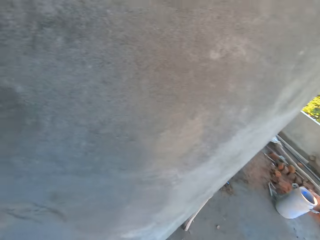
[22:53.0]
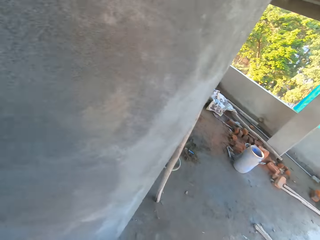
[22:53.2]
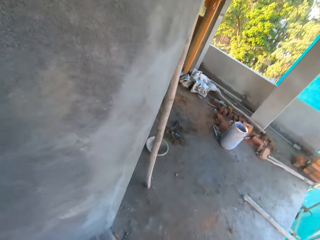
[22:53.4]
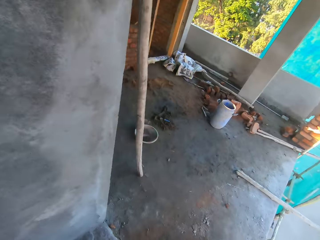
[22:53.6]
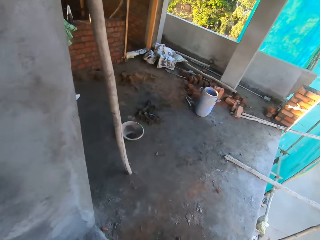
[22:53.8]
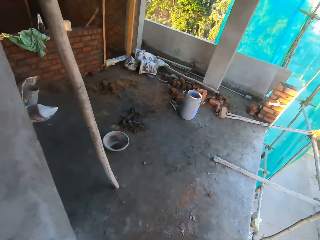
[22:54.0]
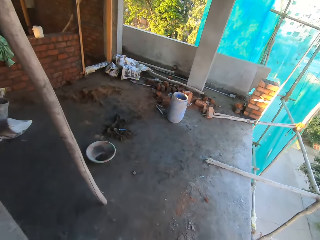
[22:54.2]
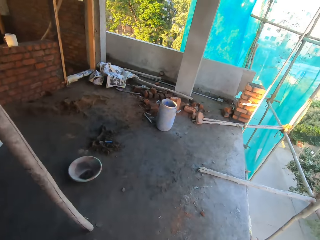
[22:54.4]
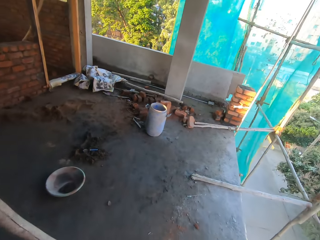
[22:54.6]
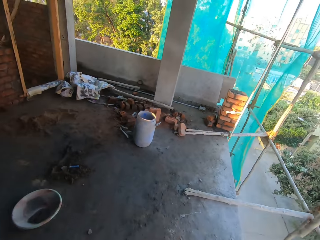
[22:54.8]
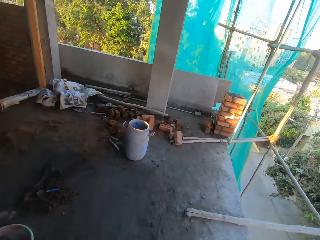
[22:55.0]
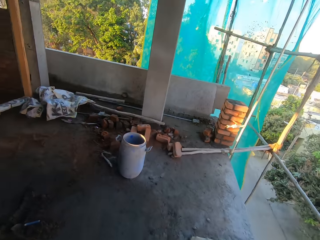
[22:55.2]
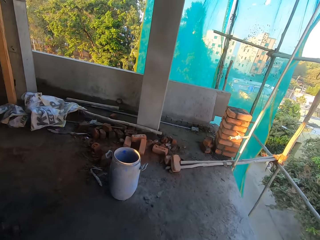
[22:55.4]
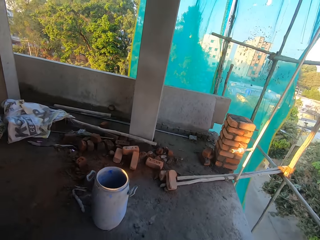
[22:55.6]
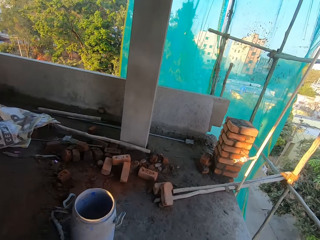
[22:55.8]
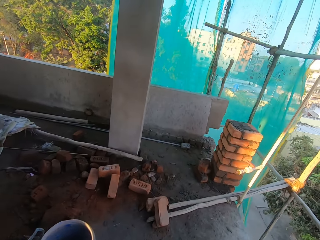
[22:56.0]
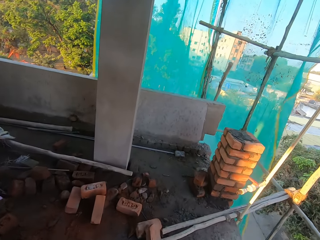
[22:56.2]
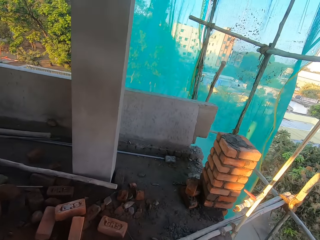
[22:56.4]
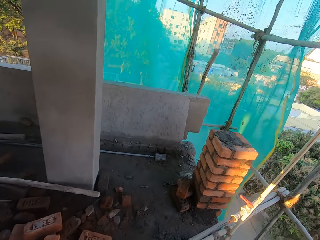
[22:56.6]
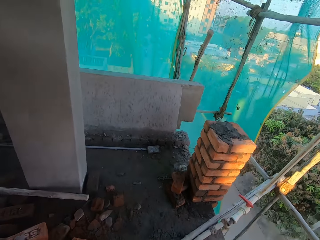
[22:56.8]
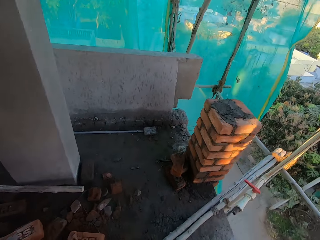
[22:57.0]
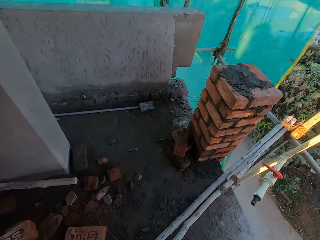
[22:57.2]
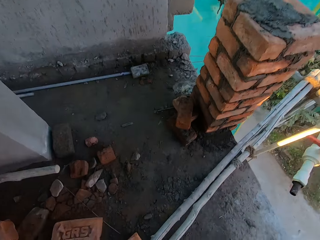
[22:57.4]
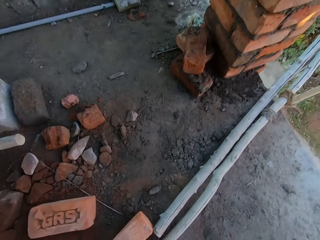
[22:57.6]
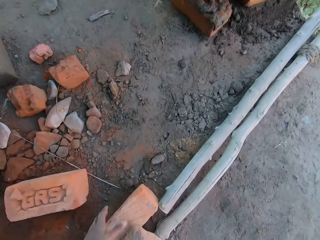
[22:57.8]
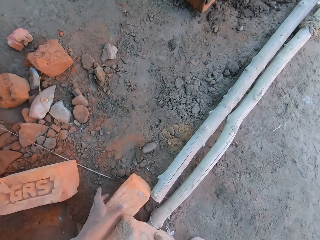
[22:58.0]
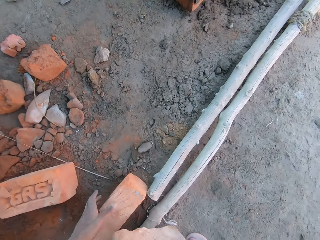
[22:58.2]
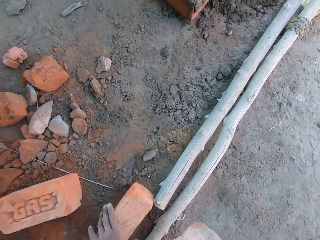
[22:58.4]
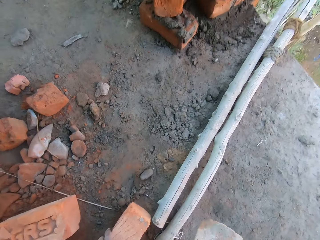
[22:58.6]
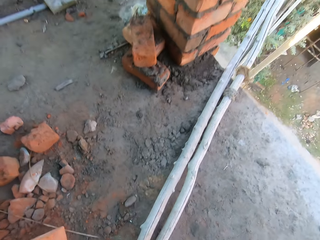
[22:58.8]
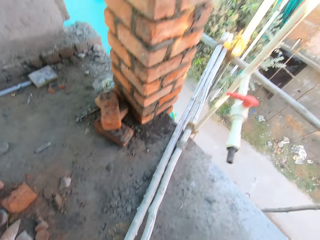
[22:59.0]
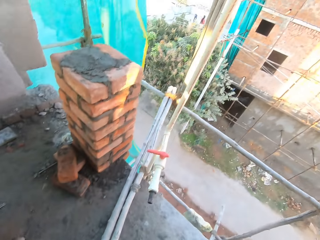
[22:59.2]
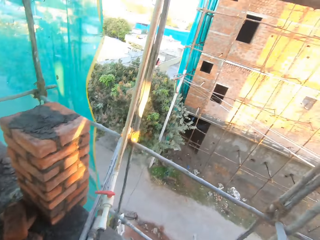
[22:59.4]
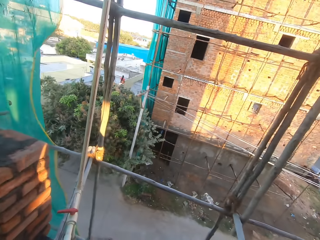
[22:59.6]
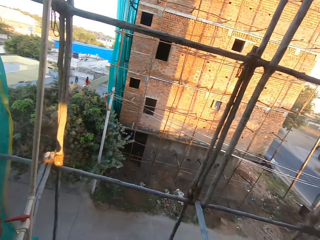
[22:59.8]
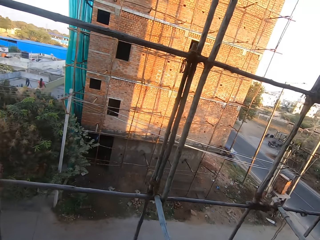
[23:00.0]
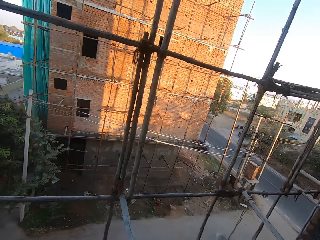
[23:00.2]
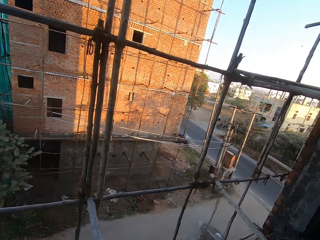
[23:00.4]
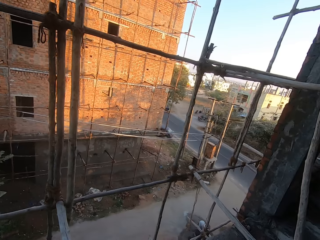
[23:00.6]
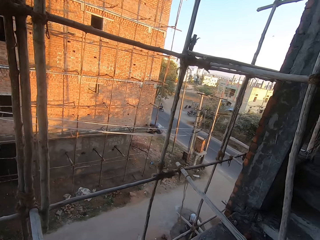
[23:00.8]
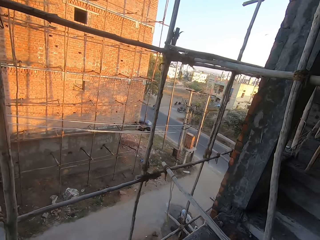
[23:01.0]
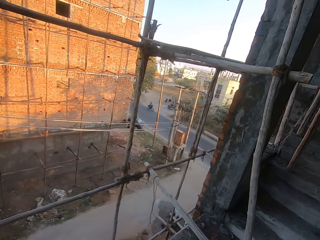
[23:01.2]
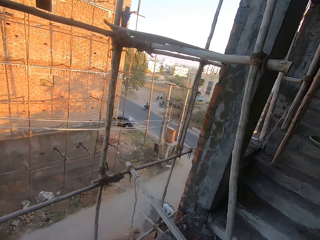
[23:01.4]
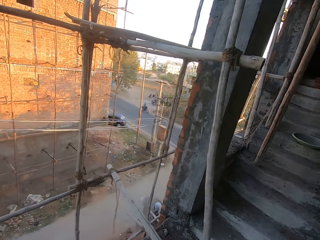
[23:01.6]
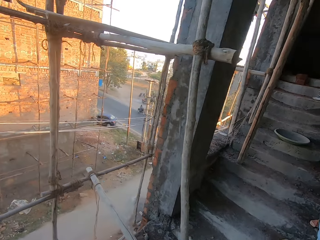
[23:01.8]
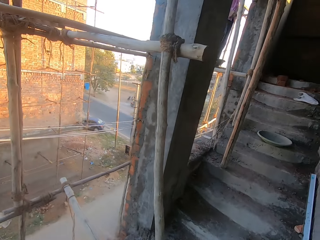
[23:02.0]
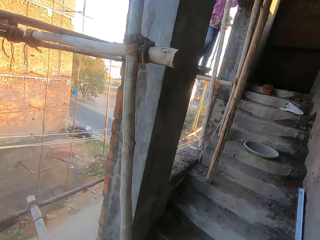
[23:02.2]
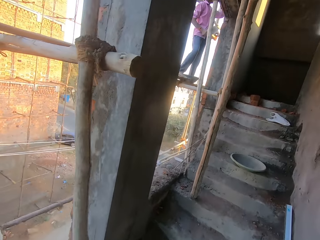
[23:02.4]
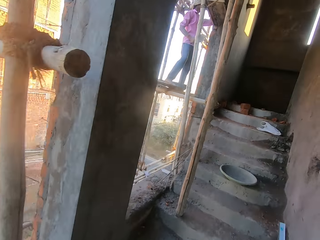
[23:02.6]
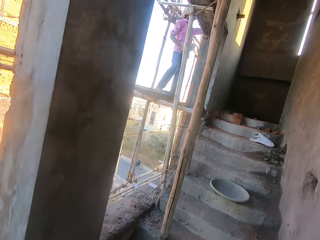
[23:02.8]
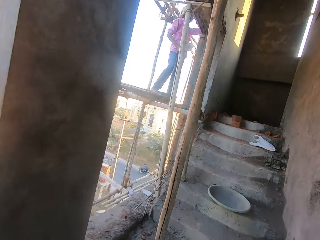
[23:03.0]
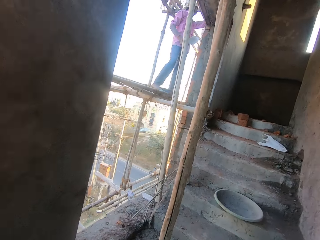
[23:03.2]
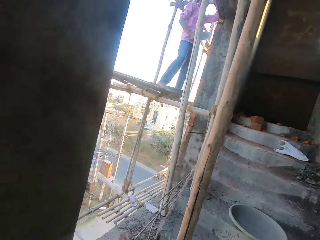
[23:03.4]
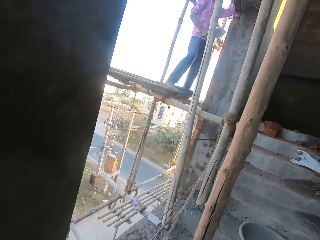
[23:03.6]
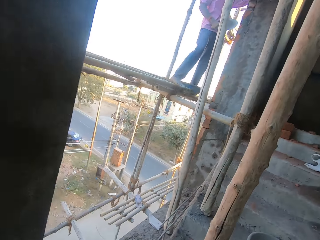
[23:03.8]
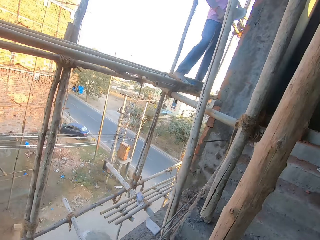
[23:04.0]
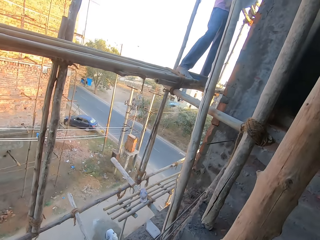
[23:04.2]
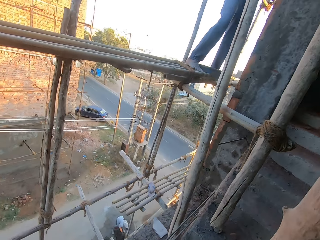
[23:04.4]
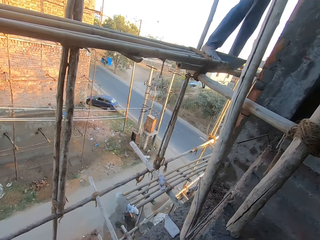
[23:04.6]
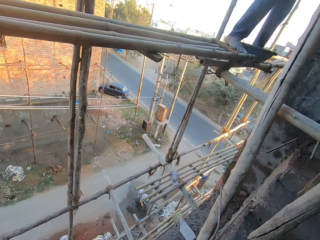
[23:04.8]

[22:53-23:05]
The camera wearer picks up a brick from a floor with his right hand. He picks up a brick from the floor with his left hand. He moves around the construction site.

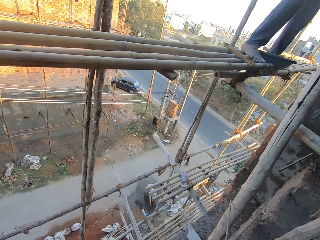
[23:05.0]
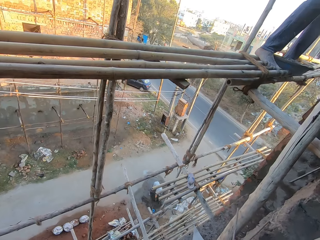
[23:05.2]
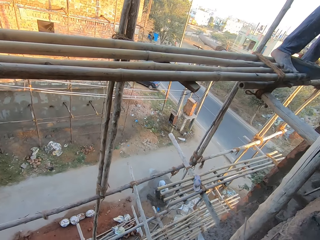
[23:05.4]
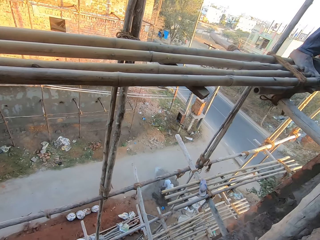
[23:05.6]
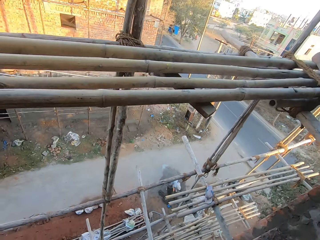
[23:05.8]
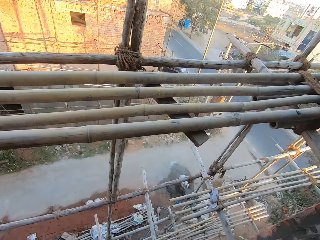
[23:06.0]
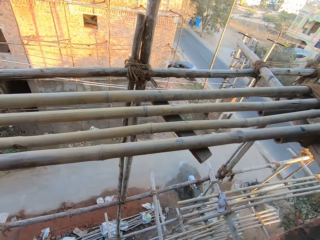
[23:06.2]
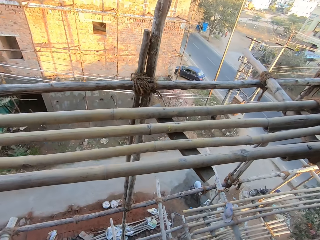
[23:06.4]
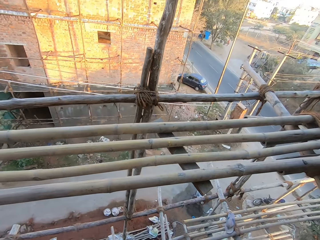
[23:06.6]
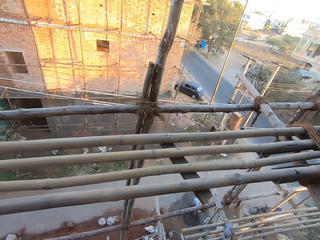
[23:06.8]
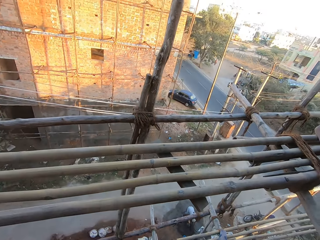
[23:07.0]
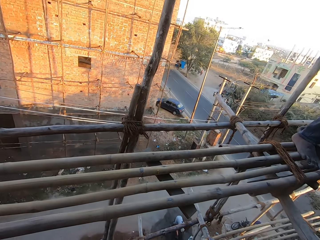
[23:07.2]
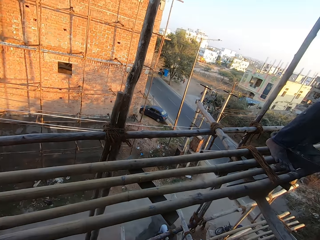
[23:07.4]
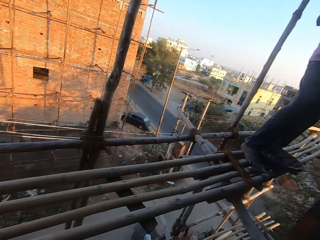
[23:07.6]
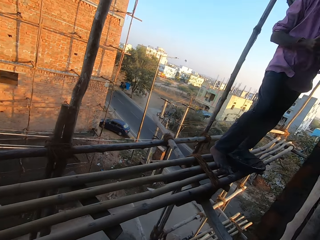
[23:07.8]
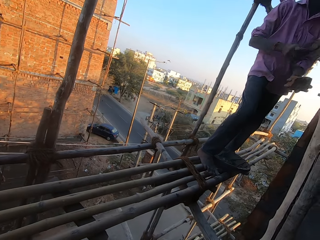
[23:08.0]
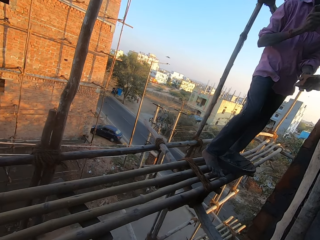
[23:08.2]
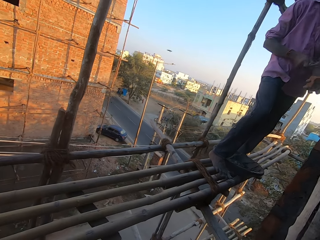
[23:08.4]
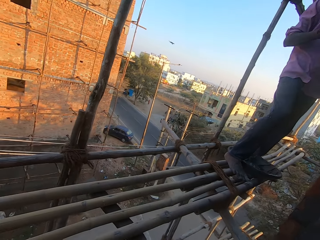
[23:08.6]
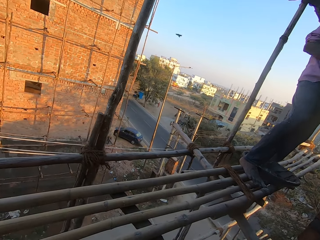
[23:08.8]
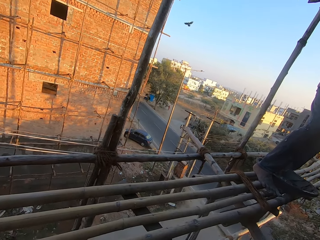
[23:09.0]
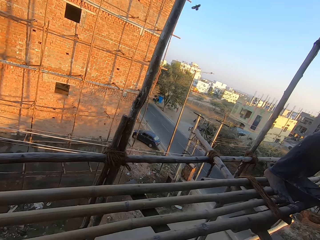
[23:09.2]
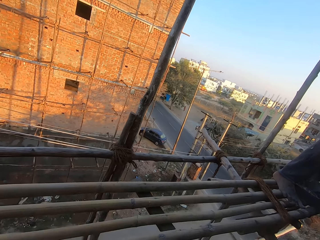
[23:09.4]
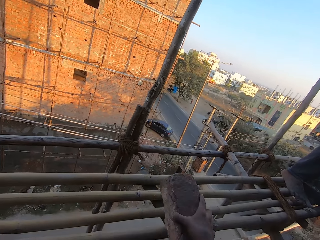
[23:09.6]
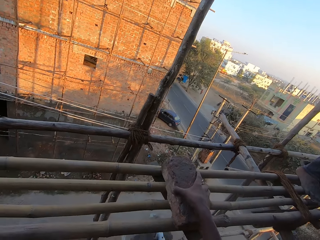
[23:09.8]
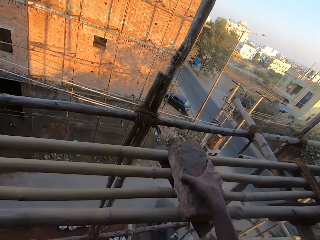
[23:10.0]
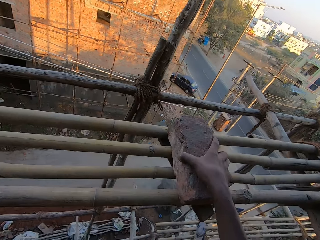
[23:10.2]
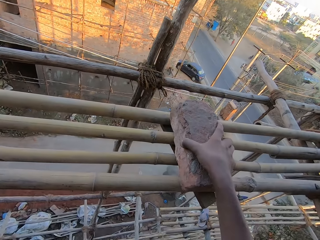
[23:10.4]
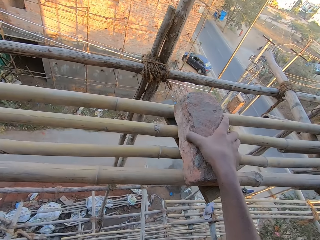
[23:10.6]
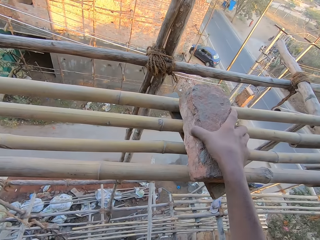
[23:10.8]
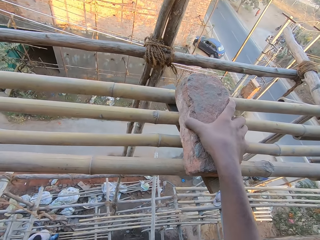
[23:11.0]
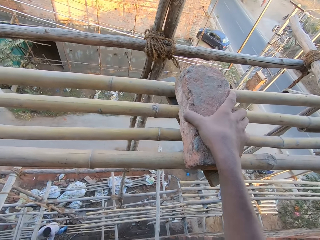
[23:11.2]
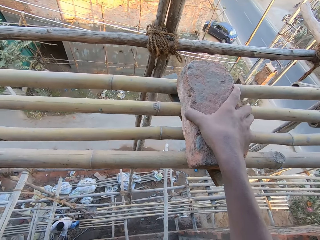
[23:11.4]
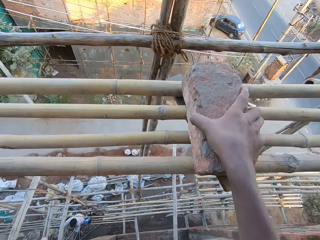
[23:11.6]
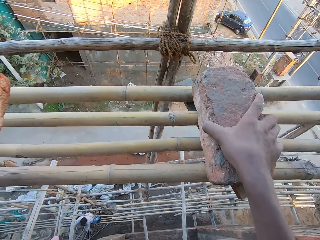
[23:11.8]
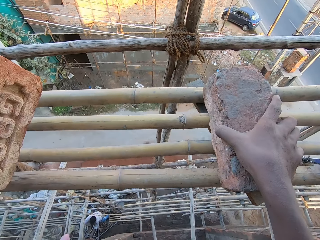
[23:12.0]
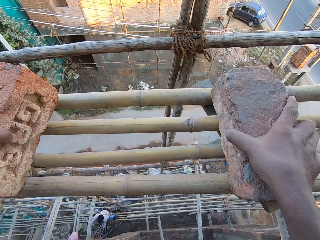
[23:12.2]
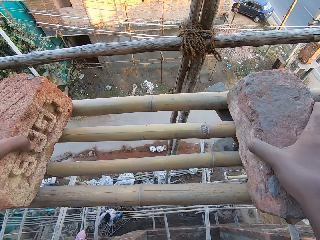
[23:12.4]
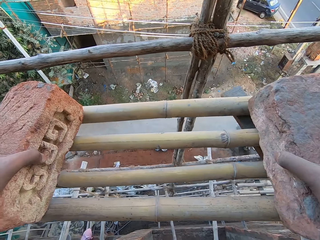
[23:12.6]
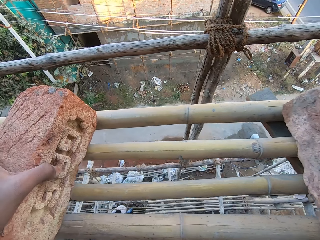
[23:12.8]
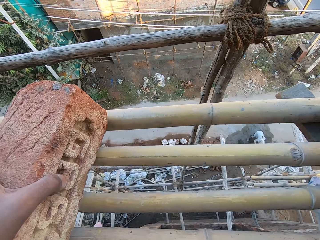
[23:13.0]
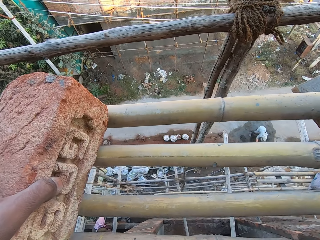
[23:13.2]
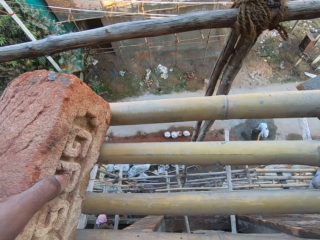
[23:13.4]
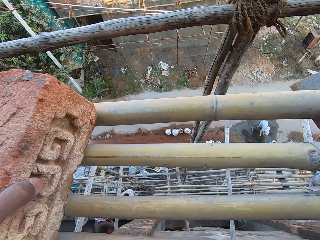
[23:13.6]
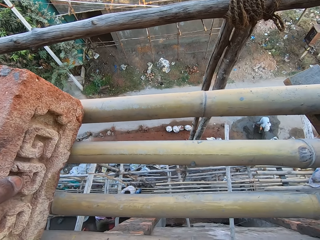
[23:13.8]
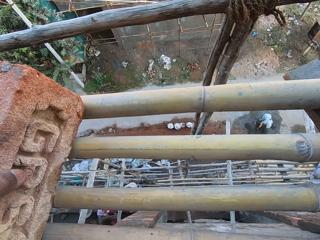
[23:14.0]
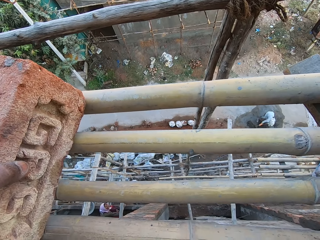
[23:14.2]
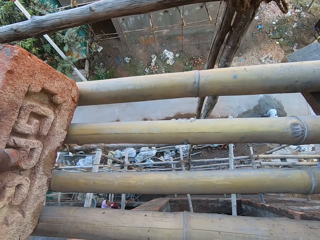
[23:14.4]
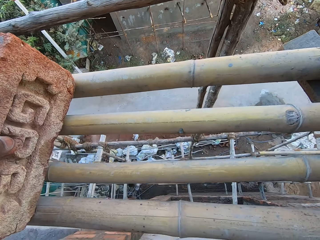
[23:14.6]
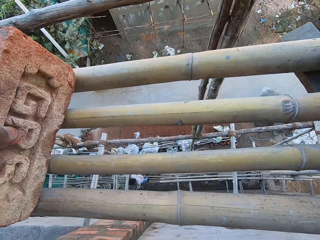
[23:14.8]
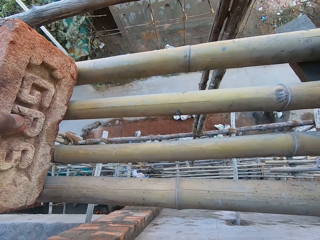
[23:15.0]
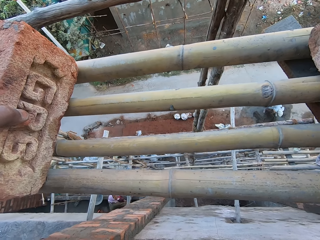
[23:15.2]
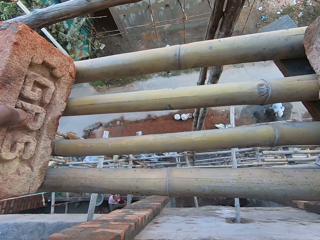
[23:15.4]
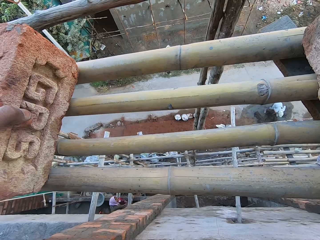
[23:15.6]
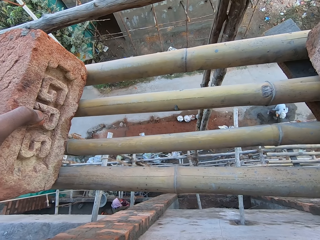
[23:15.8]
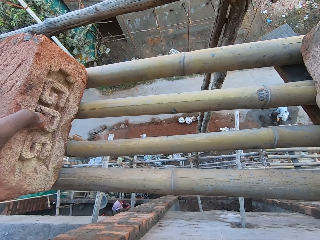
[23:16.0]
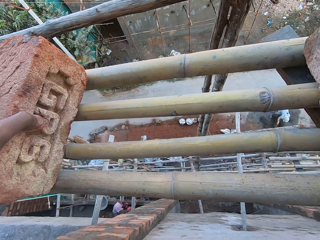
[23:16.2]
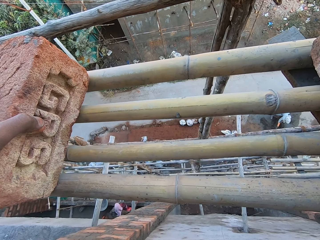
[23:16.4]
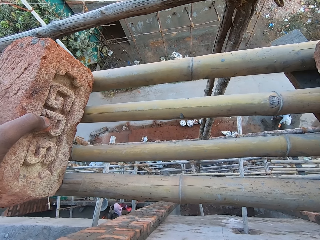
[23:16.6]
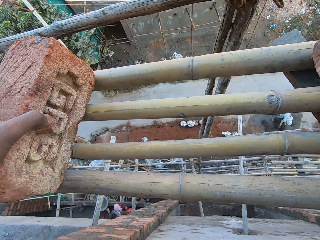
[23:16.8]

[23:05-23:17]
The man hits a brick in his left hand with the brick trowel in his right hand. The camera wearer places the brick on a bamboo framework with his right hand. He places the brick on the bamboo framework with his left hand. A woman digs the ground with a hoe in both hands.
